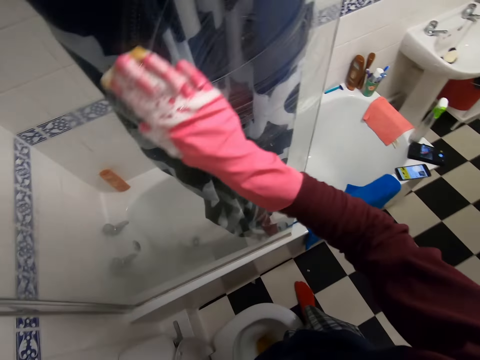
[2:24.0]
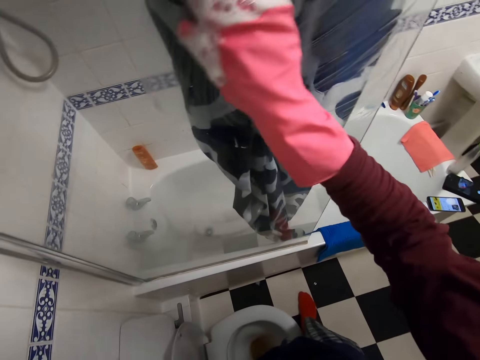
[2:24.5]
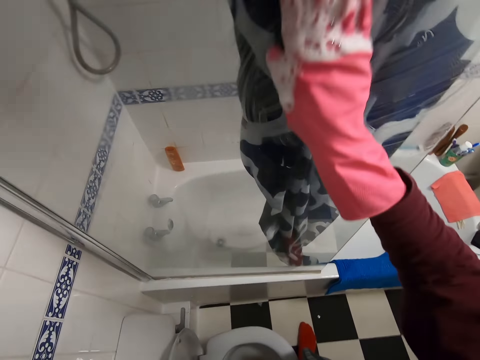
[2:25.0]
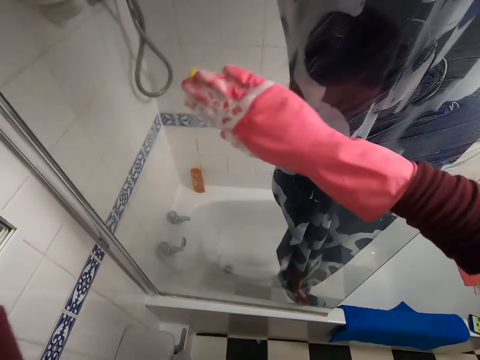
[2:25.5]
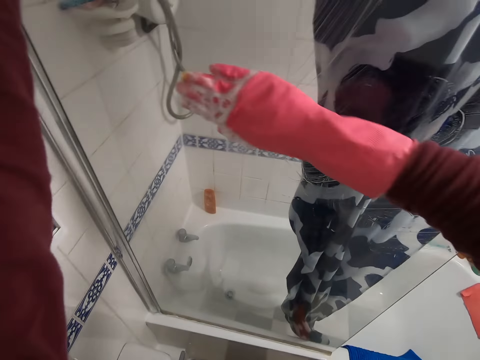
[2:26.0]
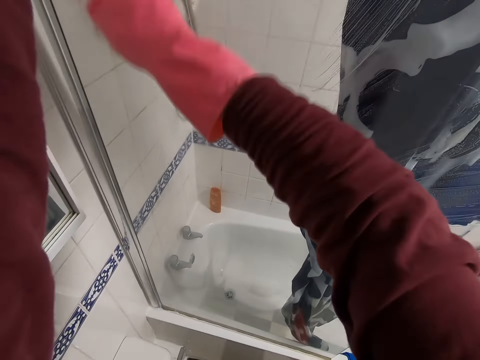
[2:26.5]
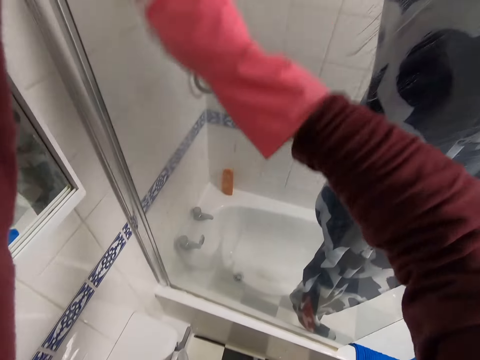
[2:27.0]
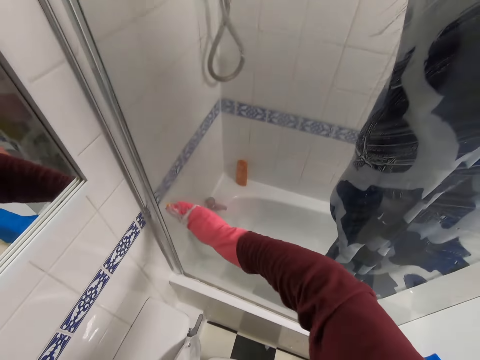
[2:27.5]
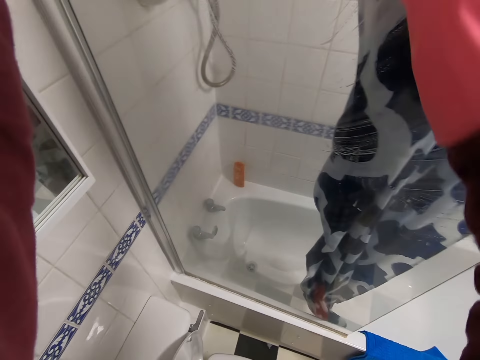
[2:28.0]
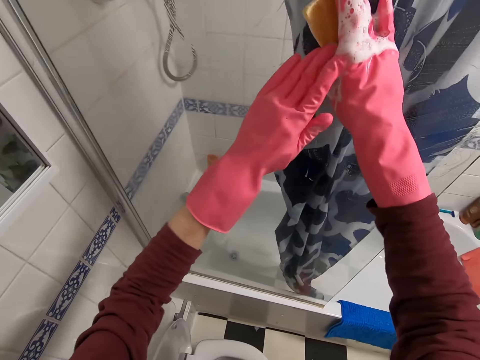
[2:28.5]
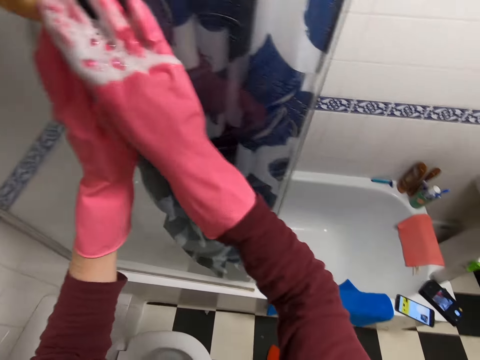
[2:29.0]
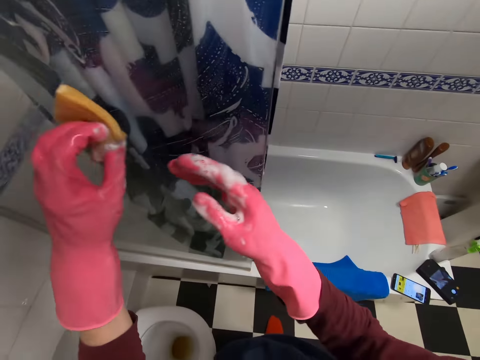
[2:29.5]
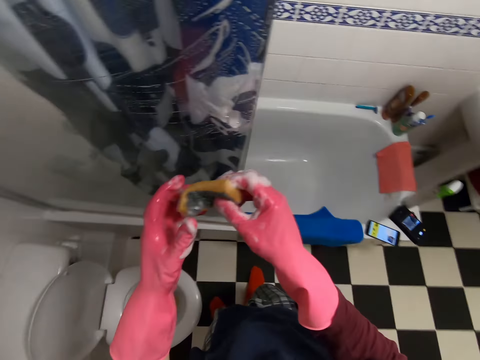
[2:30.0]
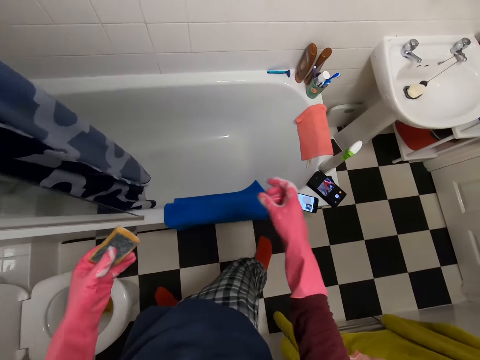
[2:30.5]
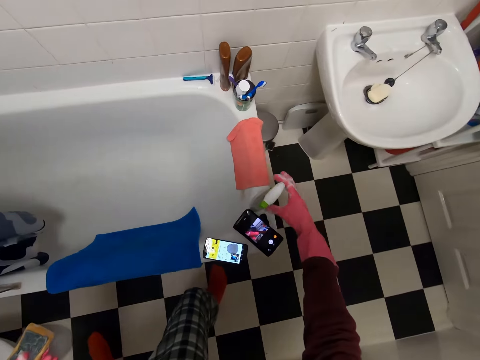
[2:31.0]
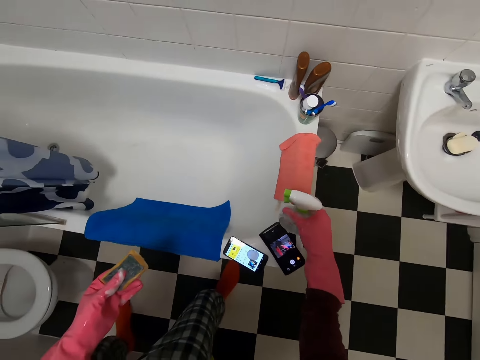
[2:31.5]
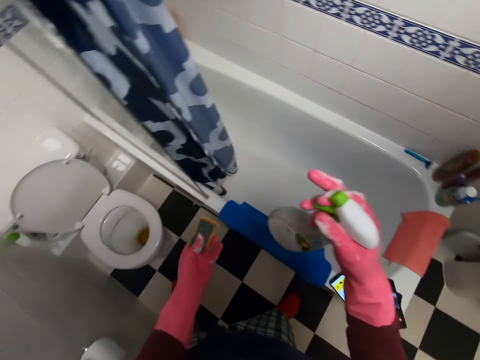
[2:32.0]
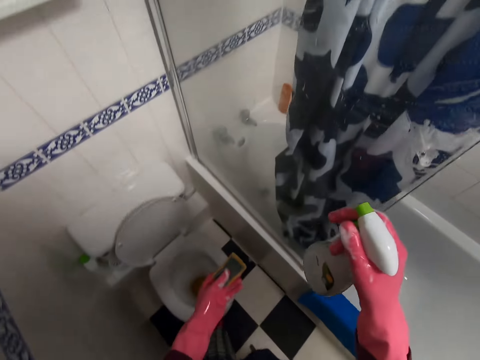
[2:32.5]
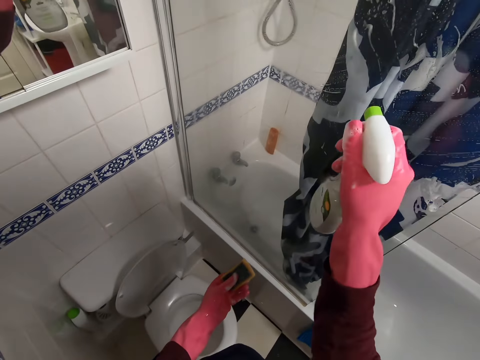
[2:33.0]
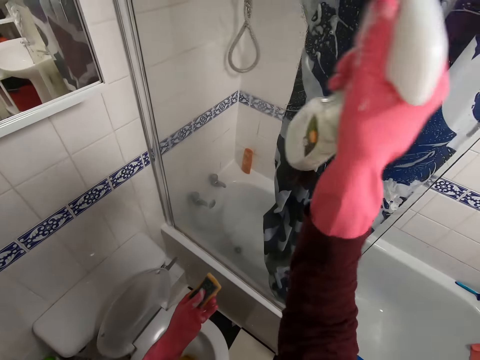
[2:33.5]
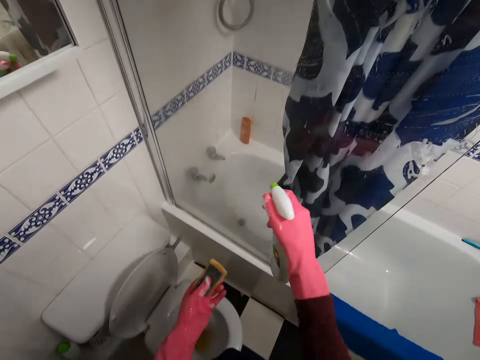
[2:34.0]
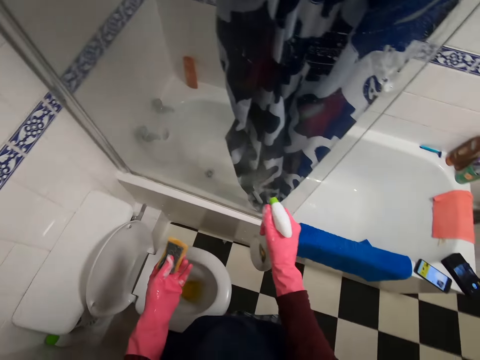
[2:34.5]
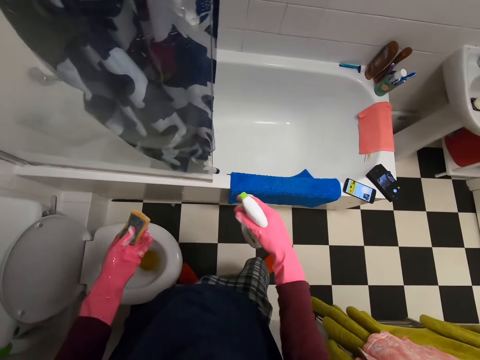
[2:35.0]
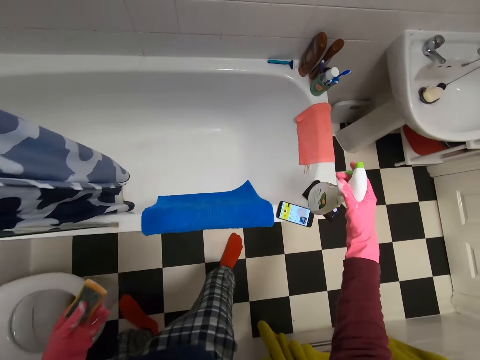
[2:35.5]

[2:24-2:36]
The camera wearer picks up a spray can. They shake the spray can and spray the bathroom glass door.

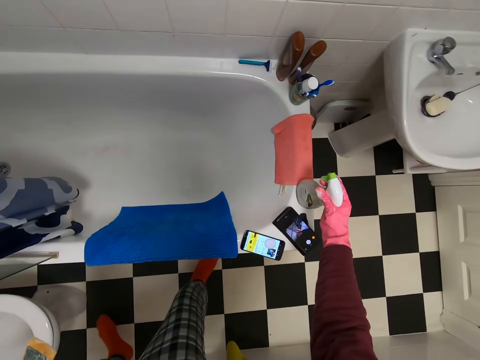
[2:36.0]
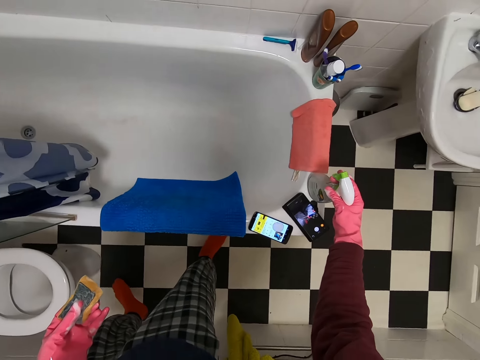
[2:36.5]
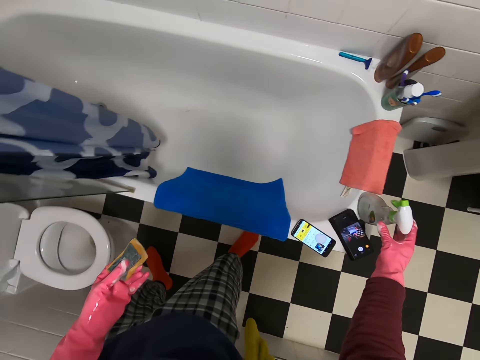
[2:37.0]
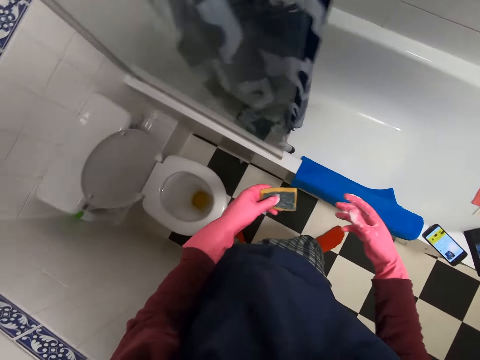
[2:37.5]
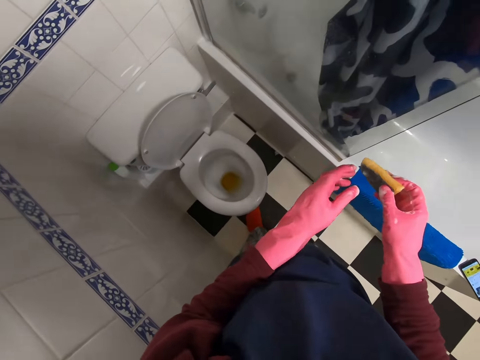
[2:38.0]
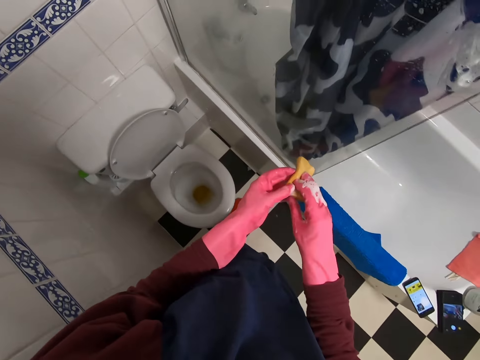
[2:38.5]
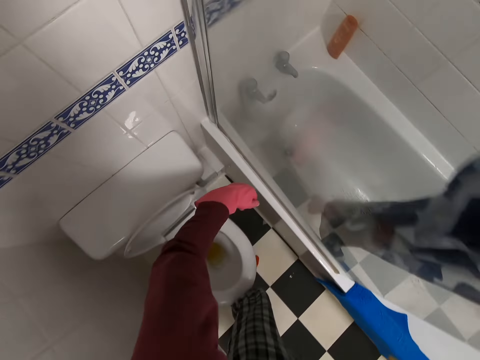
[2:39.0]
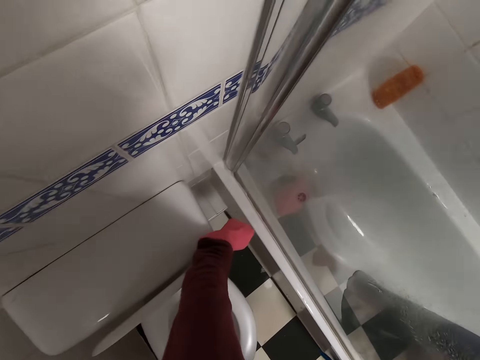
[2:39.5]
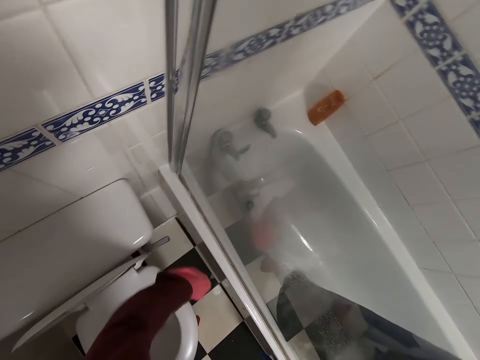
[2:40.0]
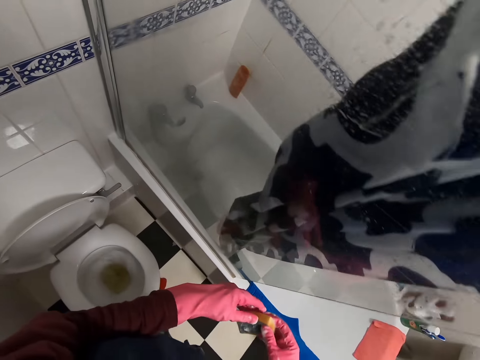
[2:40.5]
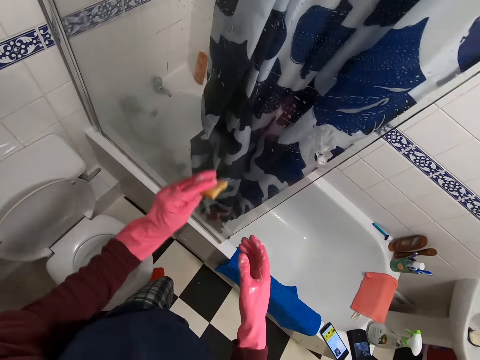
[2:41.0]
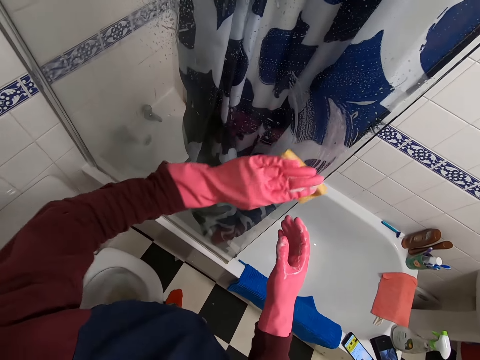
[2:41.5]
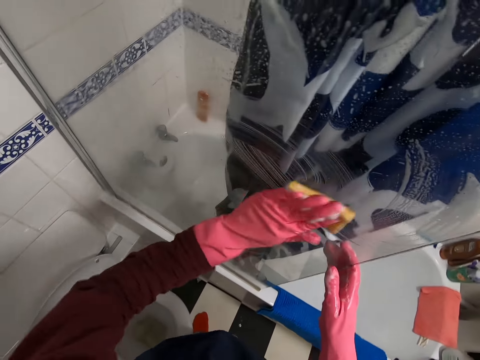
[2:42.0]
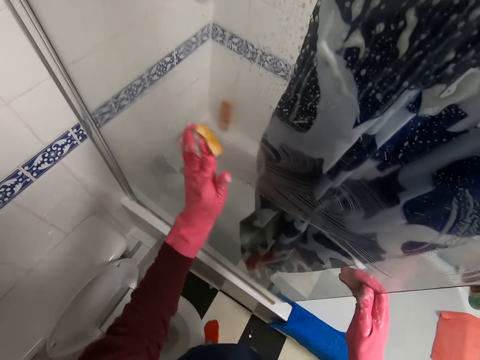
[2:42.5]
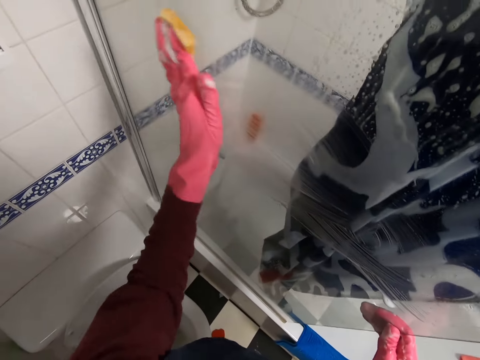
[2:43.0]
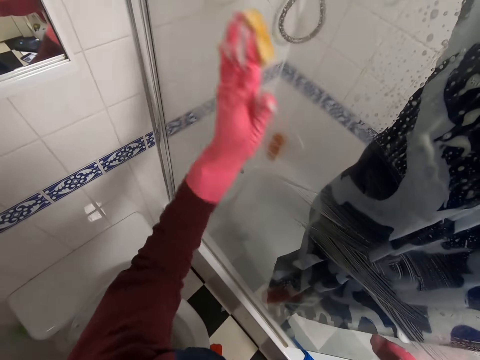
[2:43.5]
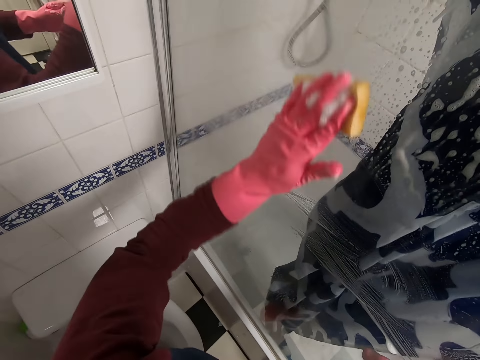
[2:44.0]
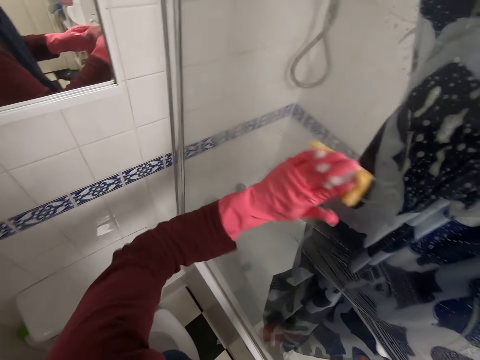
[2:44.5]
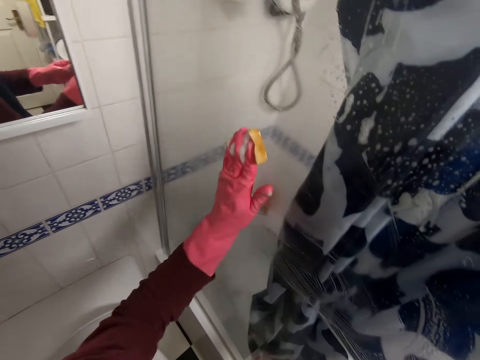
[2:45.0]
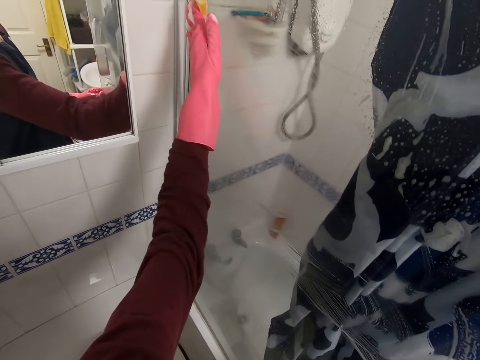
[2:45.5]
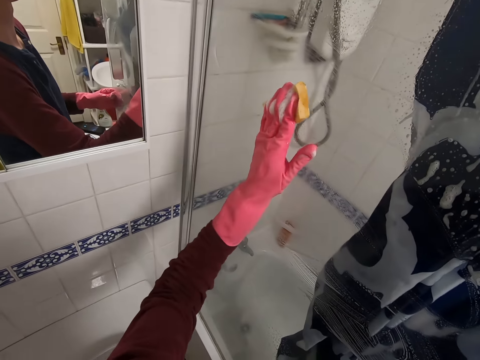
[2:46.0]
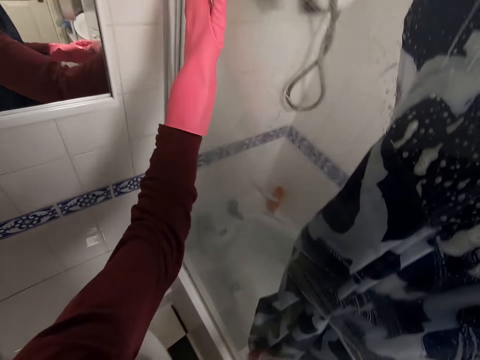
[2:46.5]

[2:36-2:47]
The camera wearer puts the sprayer on the bathtub. They flush the toilet. They wipe the bathroom glass door. They wash the glass.

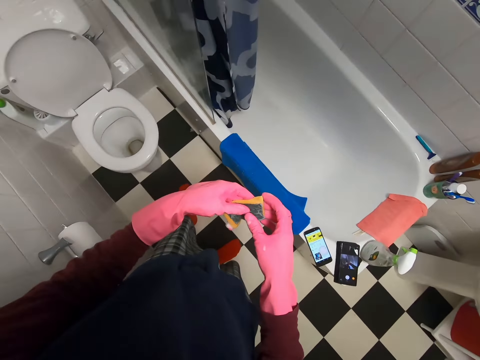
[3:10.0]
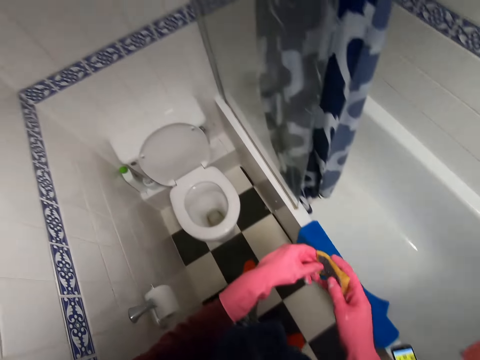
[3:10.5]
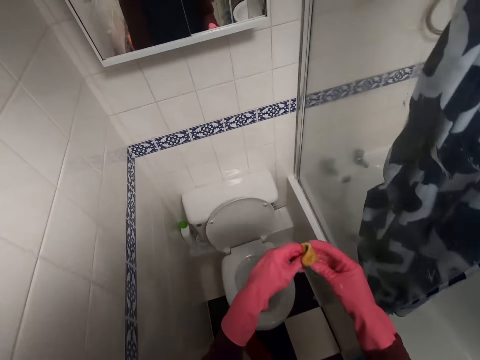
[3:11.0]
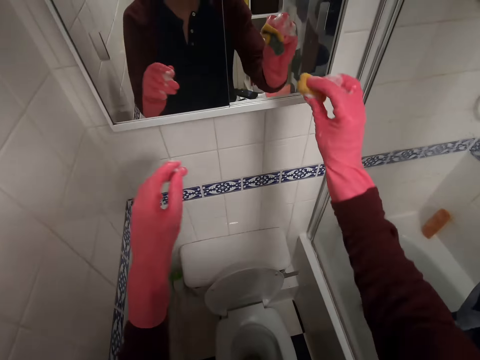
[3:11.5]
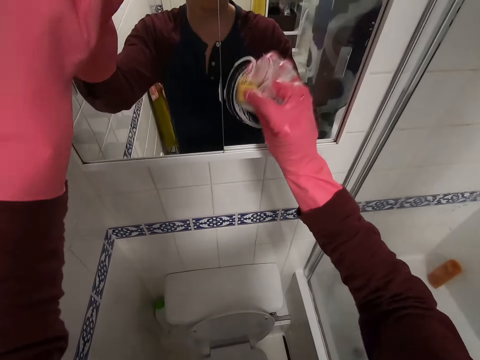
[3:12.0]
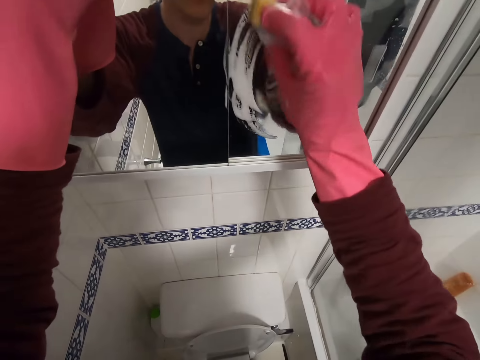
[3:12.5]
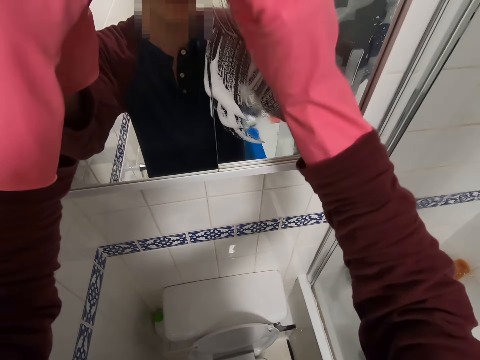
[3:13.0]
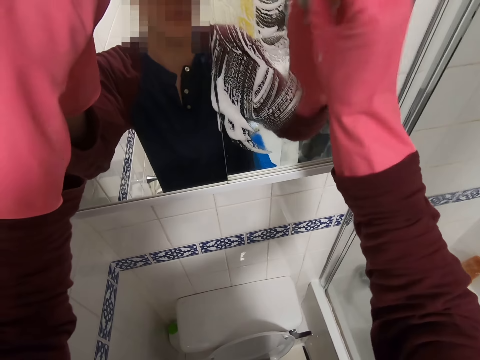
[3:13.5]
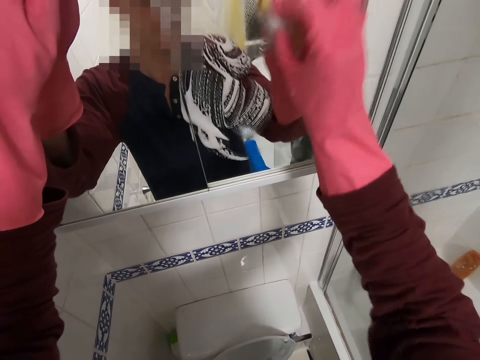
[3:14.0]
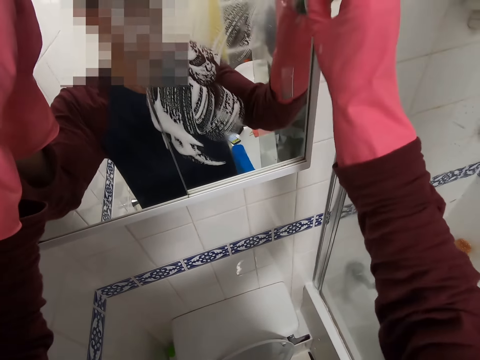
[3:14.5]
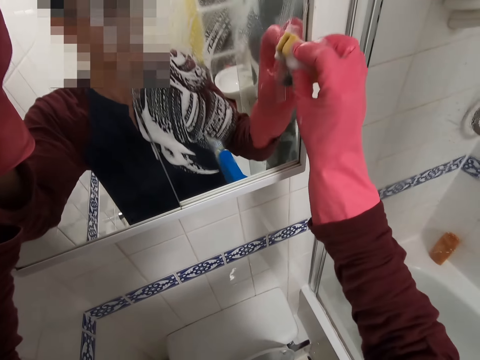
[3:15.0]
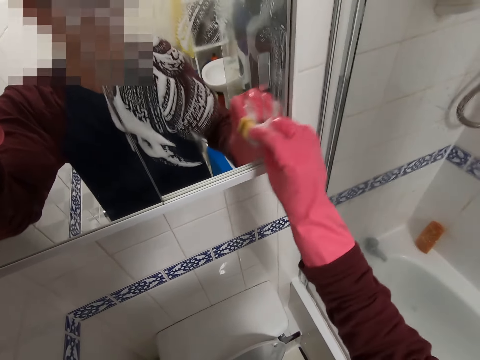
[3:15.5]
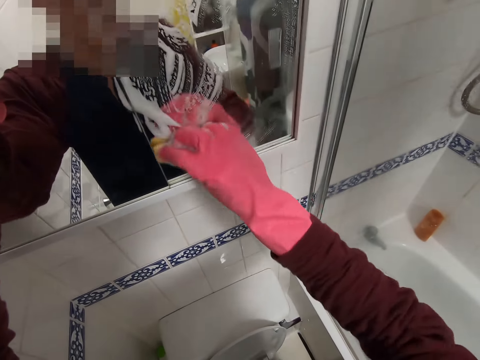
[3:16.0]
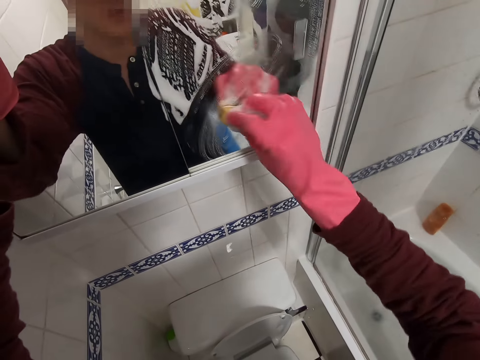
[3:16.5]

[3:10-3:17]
The camera wearer moves the sponge to the right hand. They wipe the wall mirror with the sponge. They wash the mirror.
